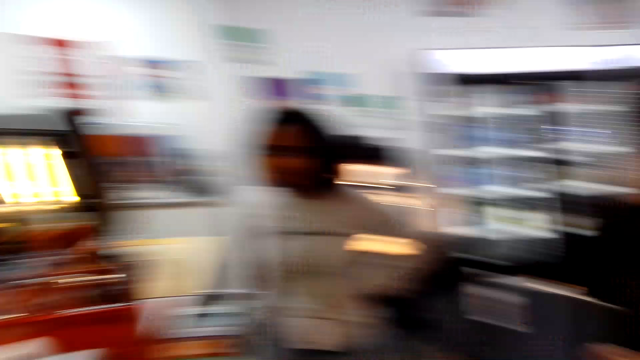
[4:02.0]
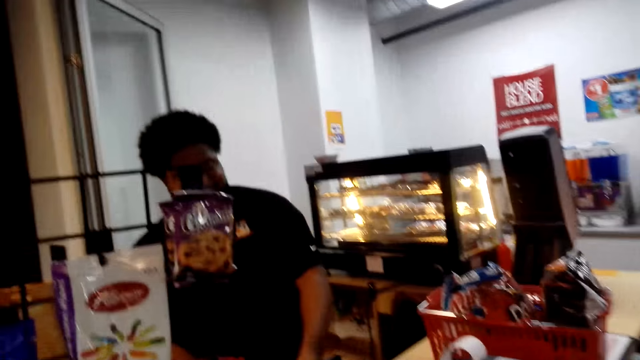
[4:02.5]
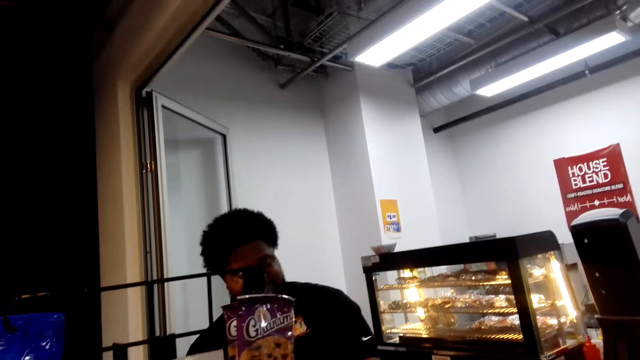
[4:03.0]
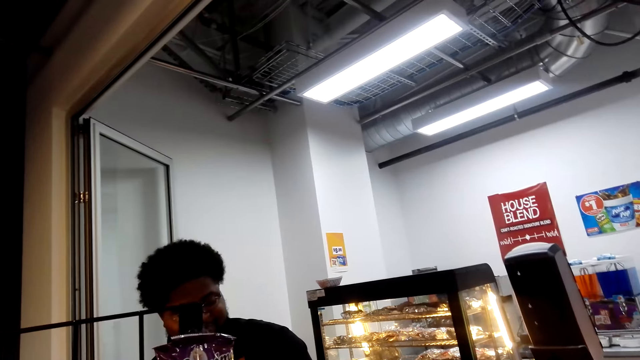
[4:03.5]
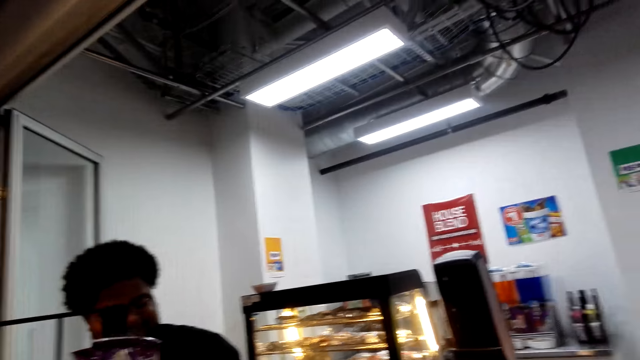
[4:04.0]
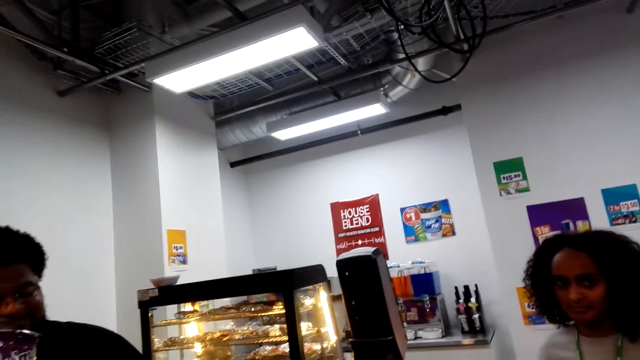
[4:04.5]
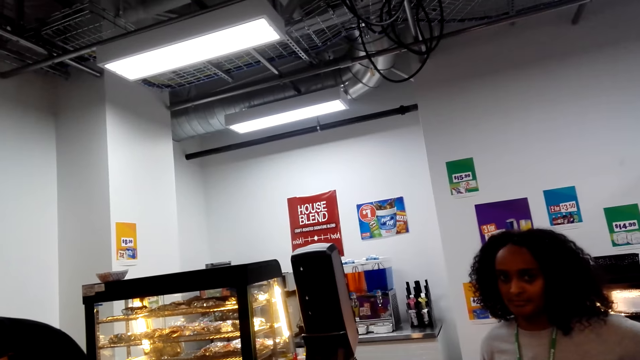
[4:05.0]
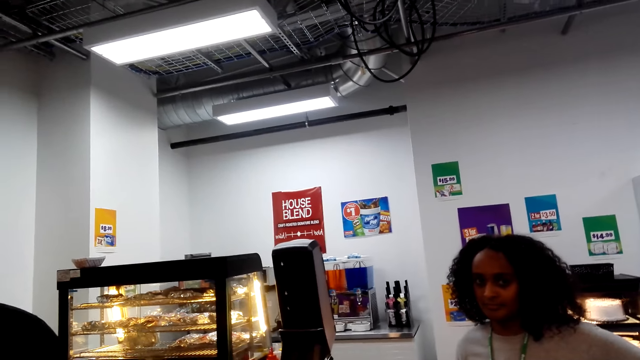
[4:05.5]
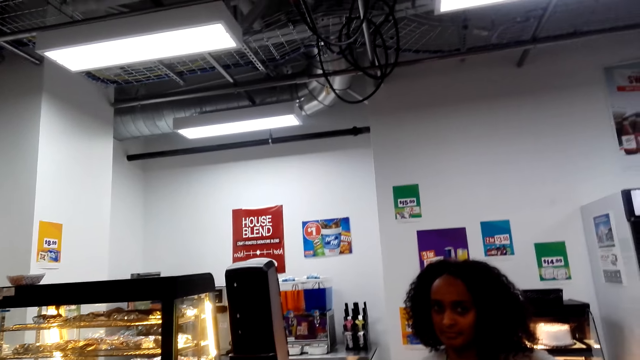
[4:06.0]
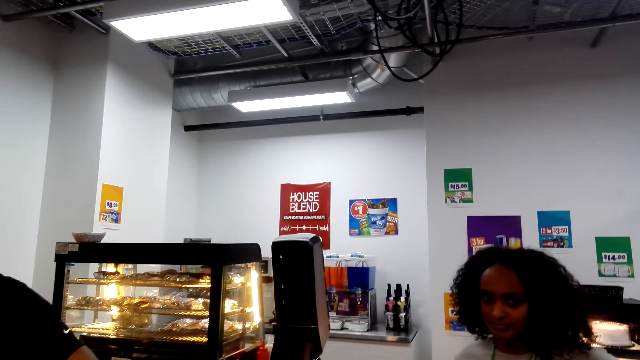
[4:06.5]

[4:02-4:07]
The camera wearer looks around. A lady looks at the camera wearer. The camera wearer looks around.

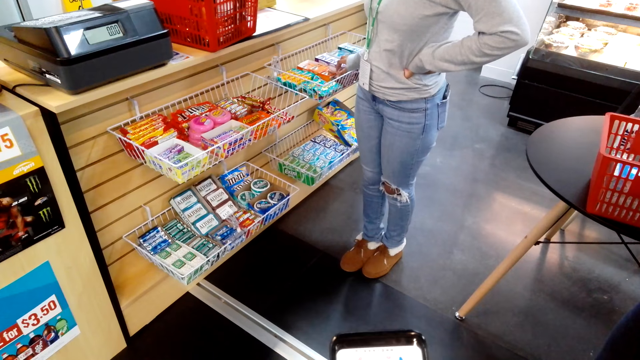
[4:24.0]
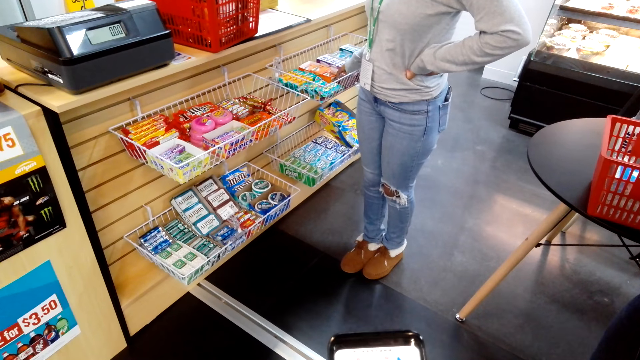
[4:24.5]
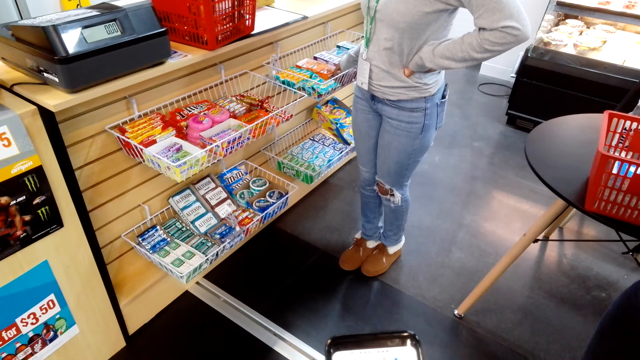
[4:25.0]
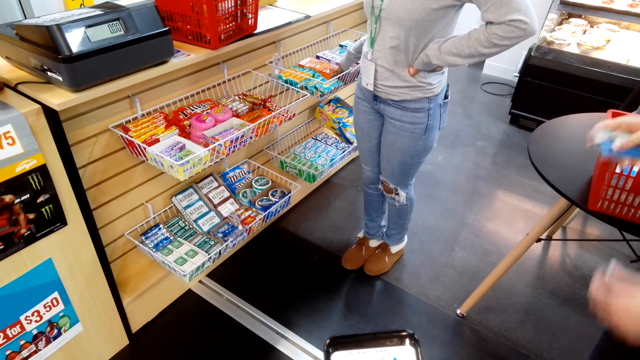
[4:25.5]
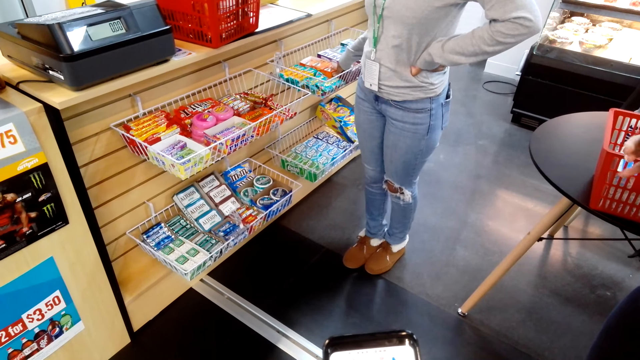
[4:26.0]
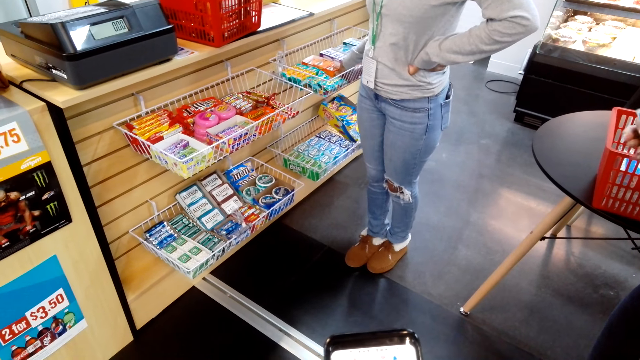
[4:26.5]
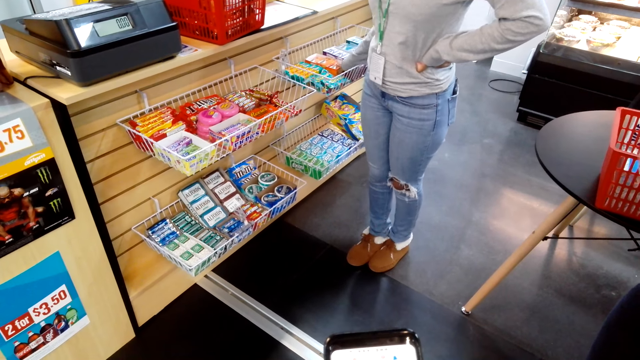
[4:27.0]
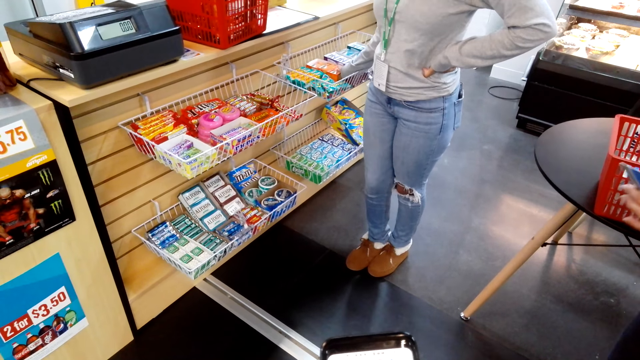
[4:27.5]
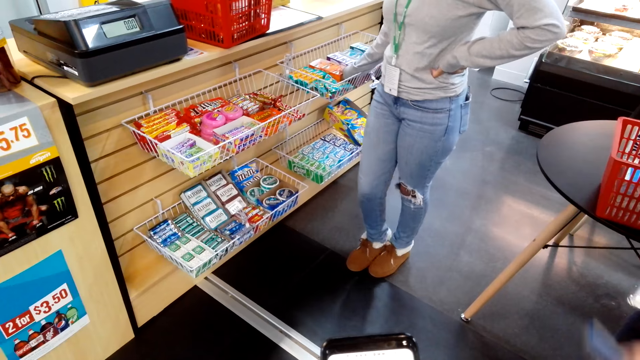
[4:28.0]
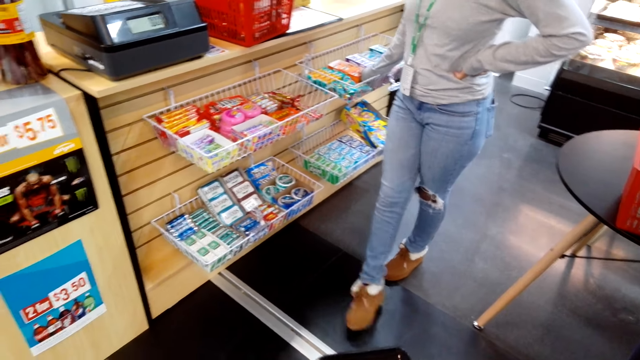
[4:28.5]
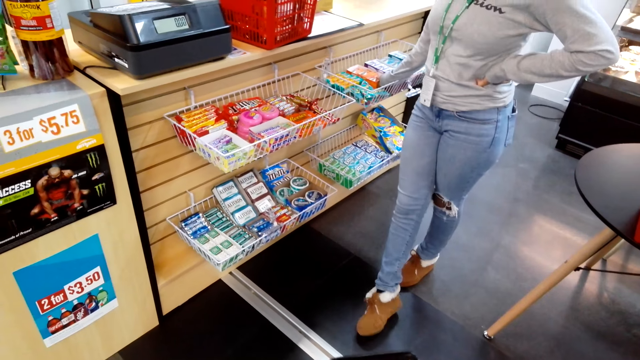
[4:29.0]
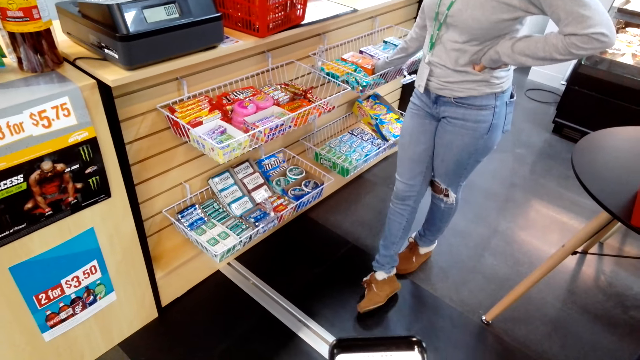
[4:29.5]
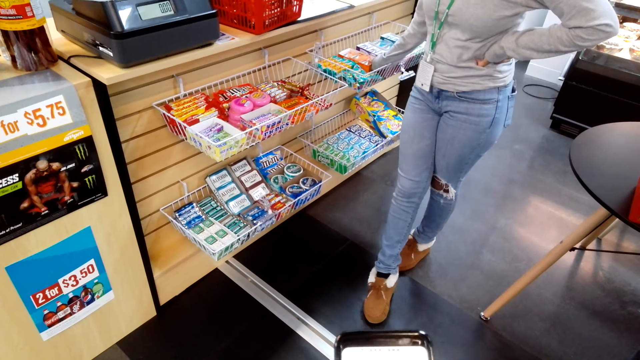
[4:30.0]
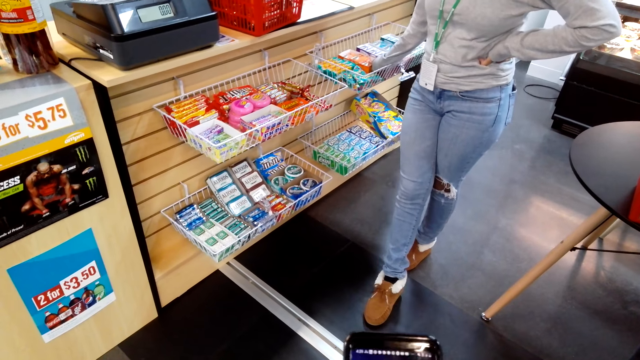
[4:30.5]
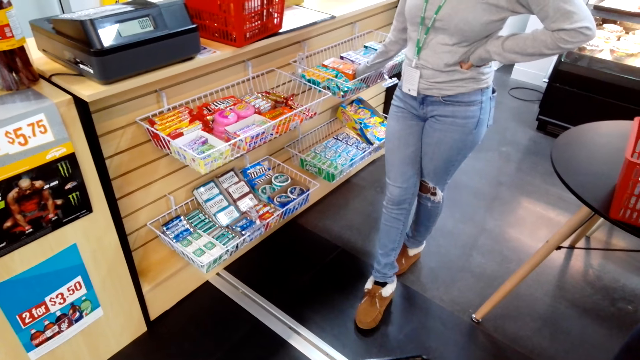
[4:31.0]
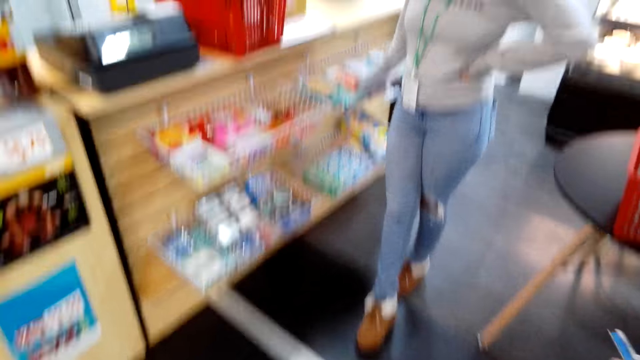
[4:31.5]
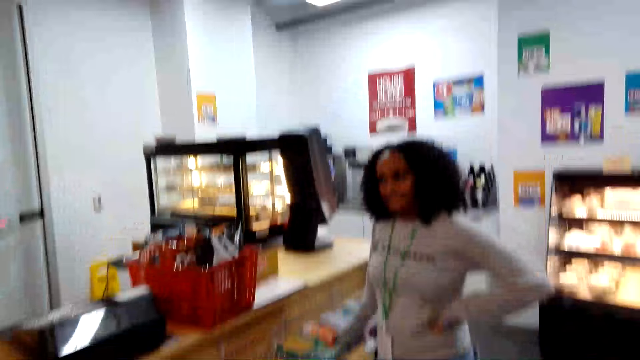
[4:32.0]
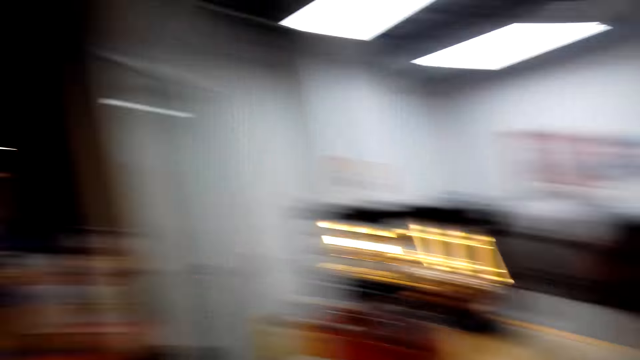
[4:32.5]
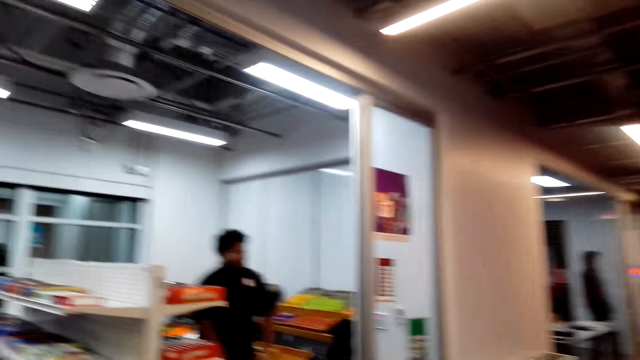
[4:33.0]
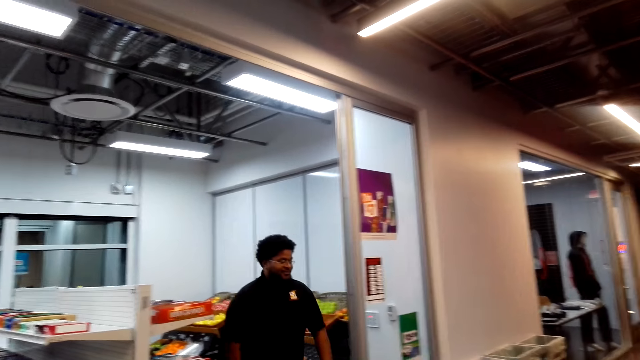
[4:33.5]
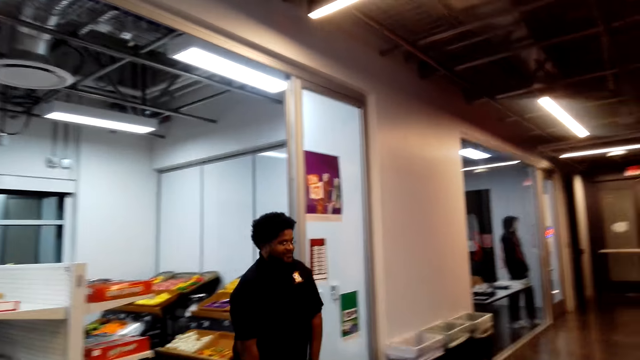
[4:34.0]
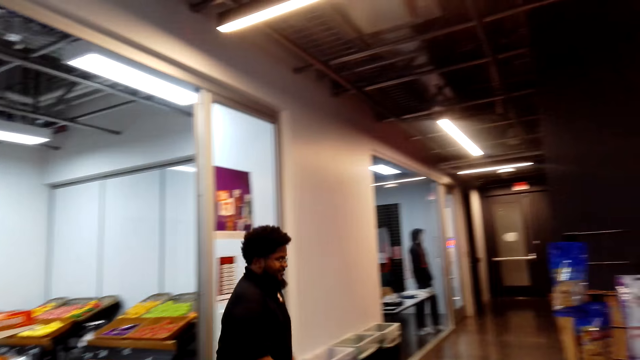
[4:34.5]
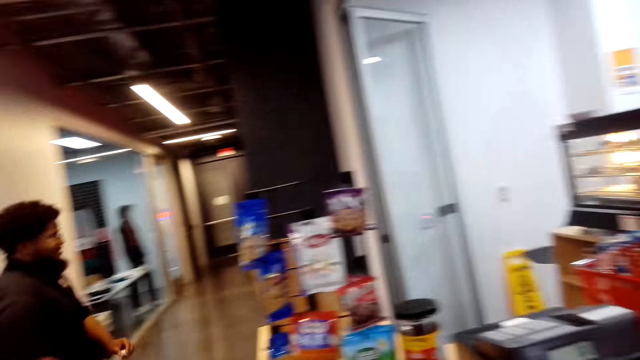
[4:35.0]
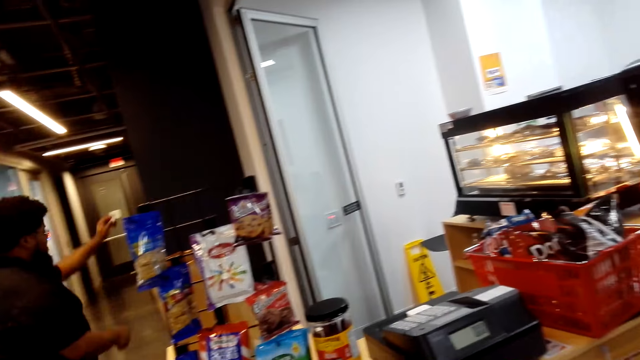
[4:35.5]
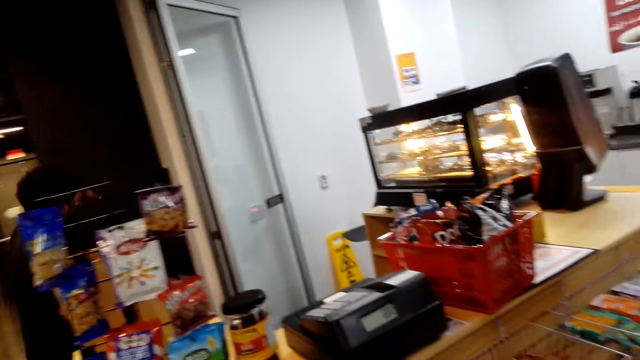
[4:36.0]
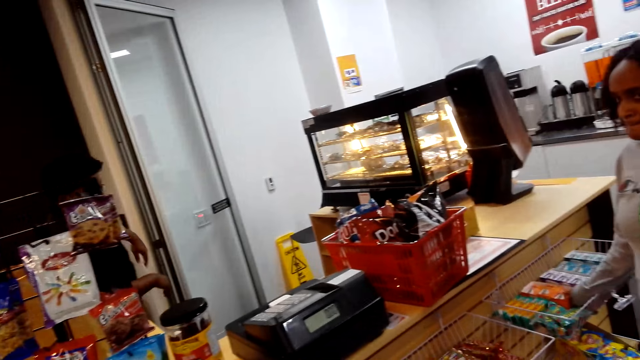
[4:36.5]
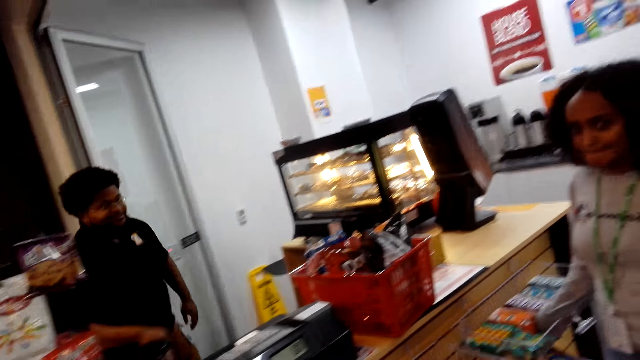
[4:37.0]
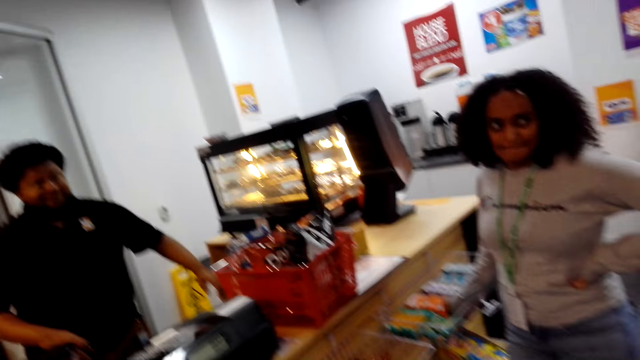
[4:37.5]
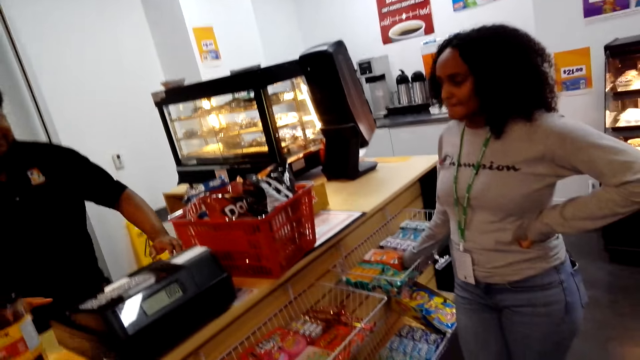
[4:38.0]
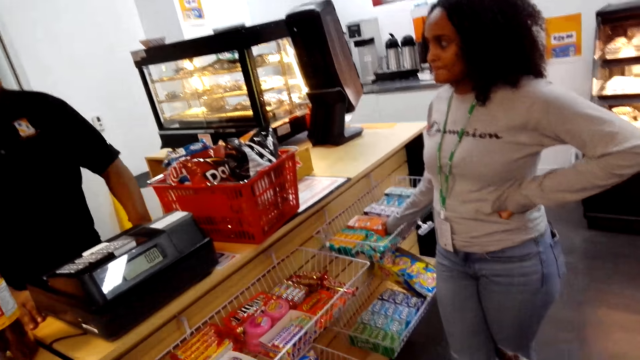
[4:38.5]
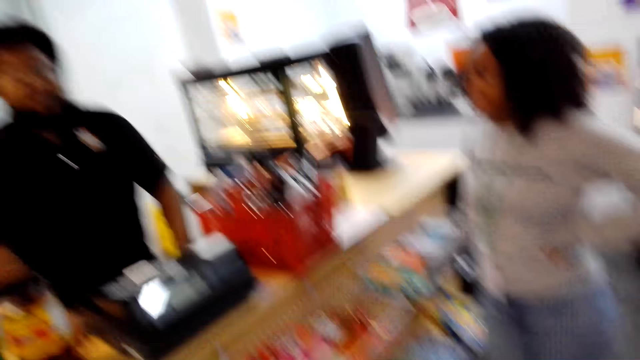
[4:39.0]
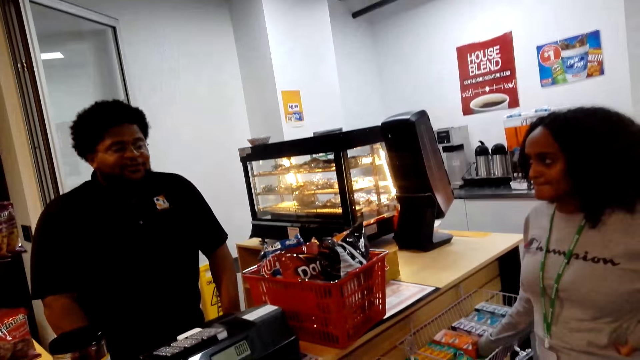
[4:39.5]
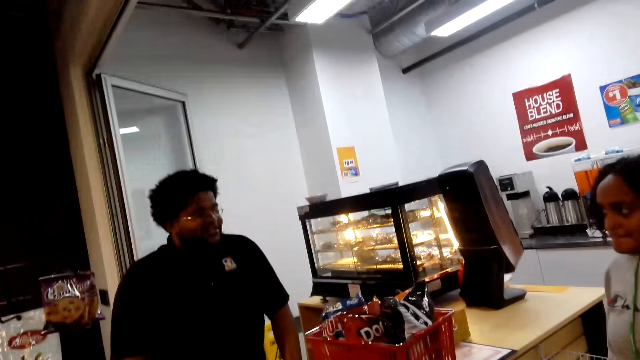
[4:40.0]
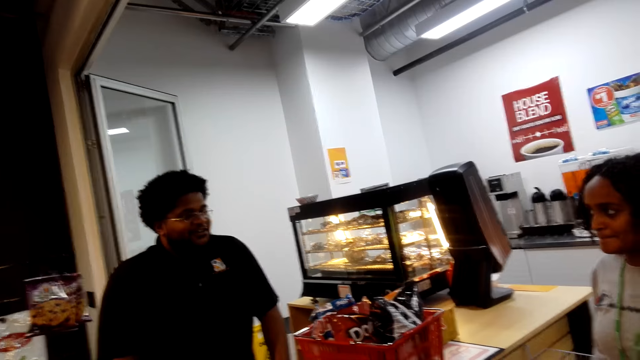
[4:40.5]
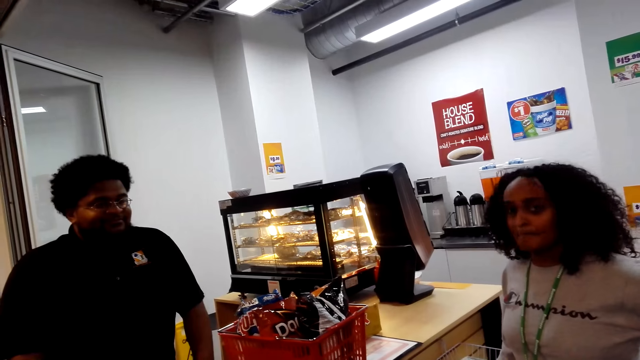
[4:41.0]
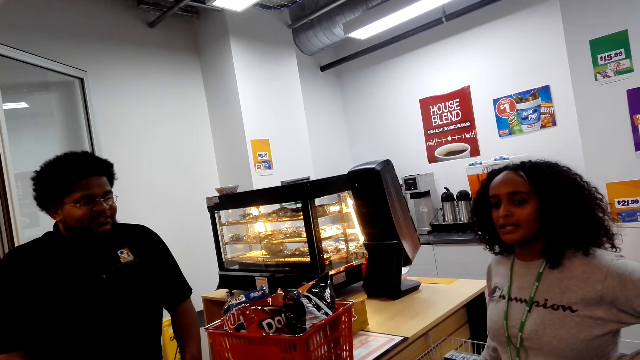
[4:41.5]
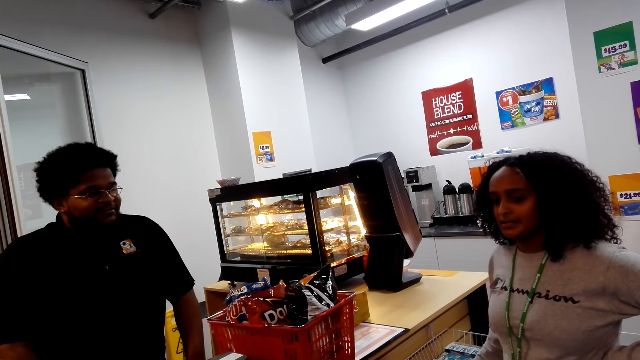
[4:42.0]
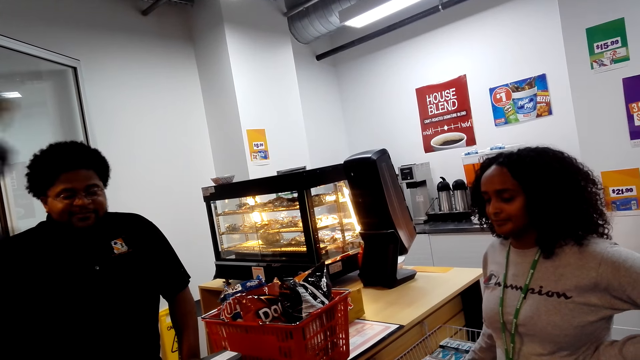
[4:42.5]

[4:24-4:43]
A lady moves the hands. The camera wearer operates the phone. Another lady moves the leg. The camera wearer operates the phone. They look around. A man steps forward. The man moves the hands. The camera wearer looks around. The other lady looks at the camera wearer. Another man steps forward.
